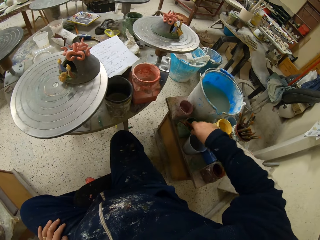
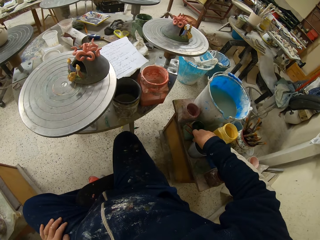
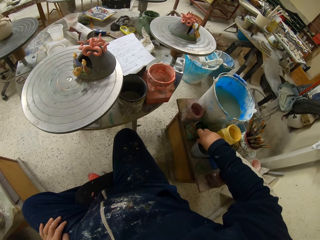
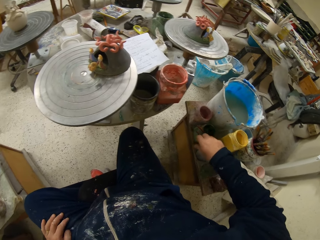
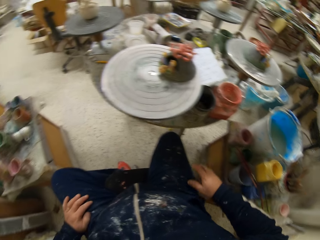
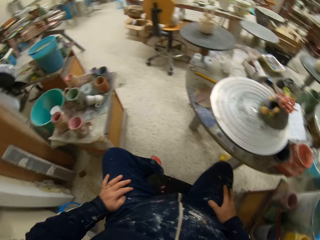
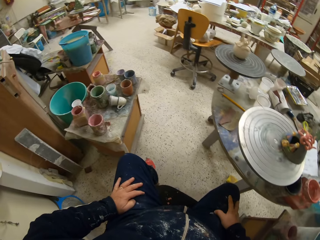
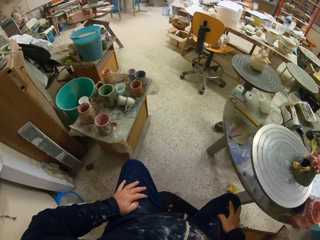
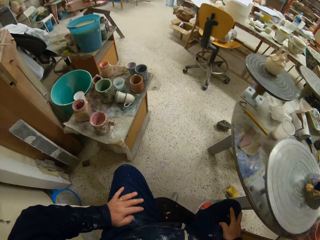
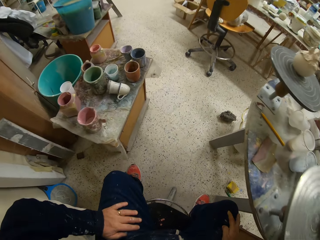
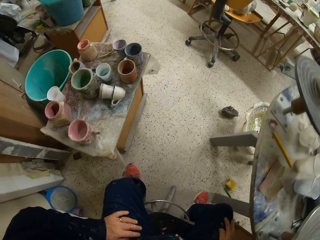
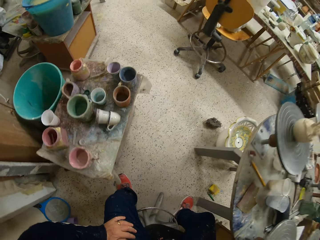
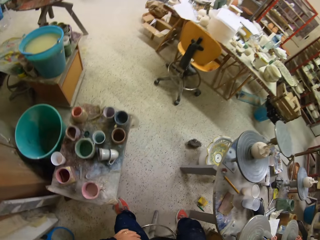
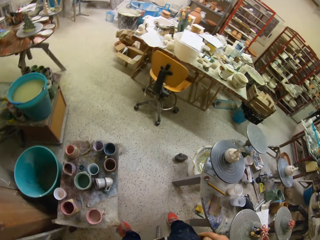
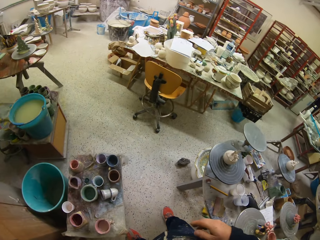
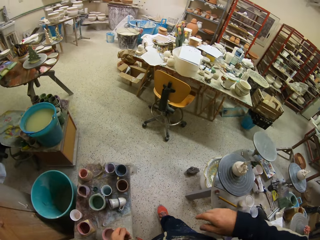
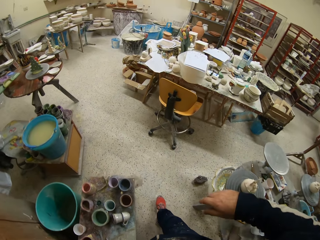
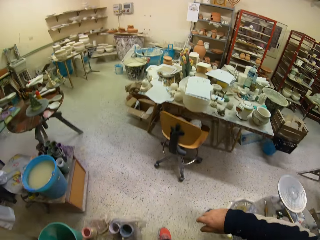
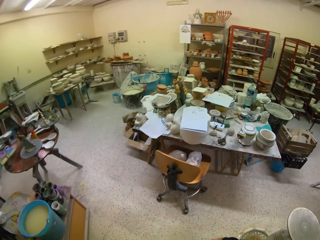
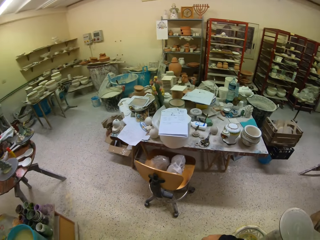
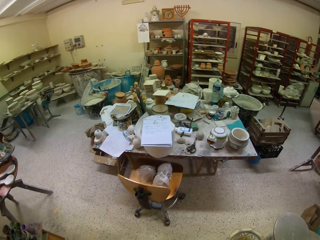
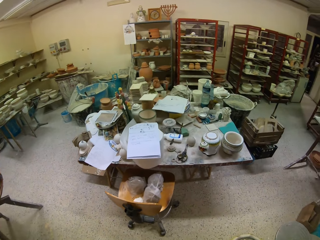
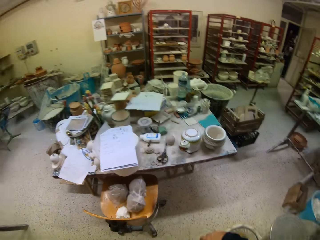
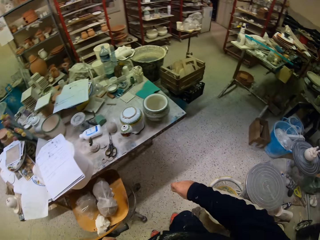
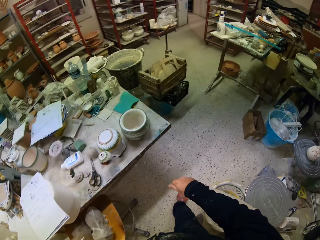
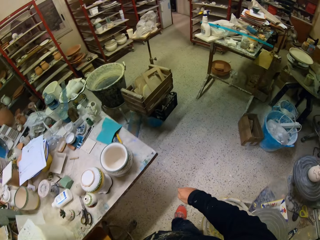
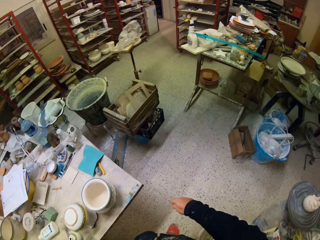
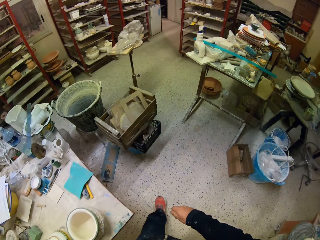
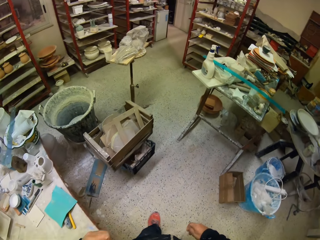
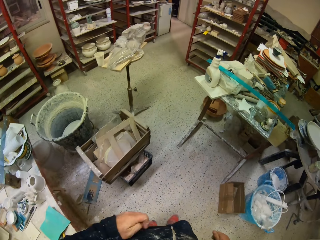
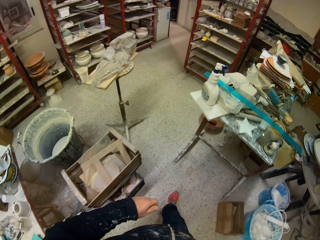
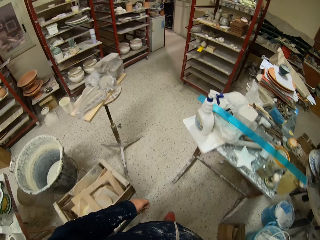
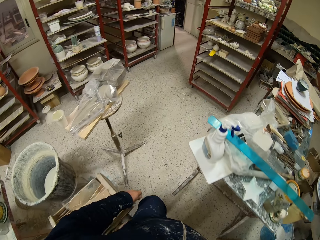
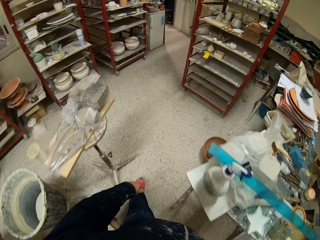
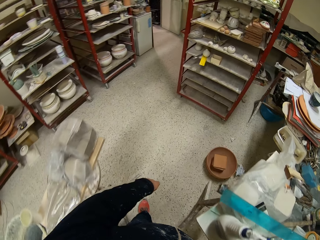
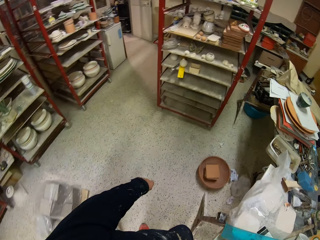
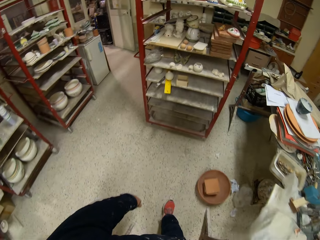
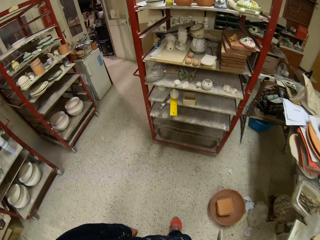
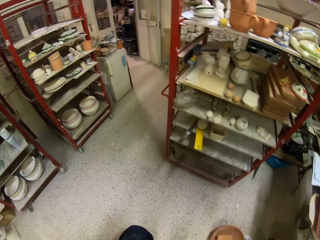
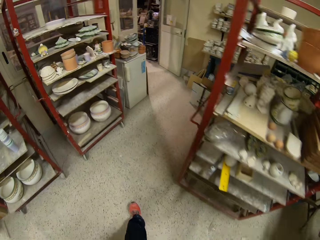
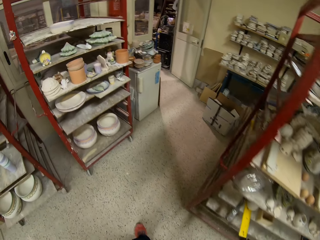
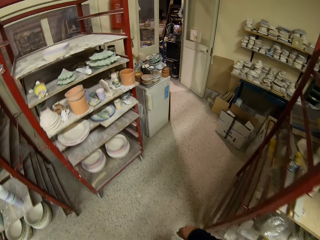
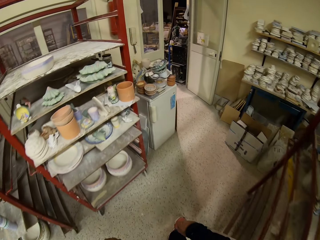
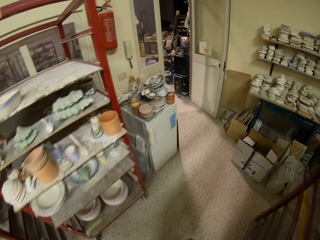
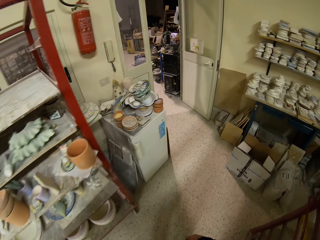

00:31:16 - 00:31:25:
The camera wearer puts the sculpting tool on a tin. They dip the paint brush in the container. They look around. They stand up. They walk across the room.
